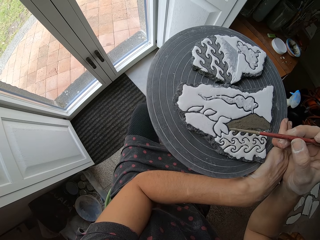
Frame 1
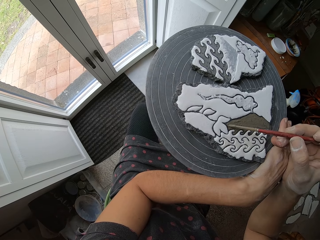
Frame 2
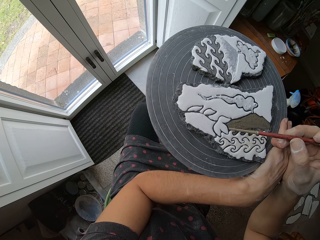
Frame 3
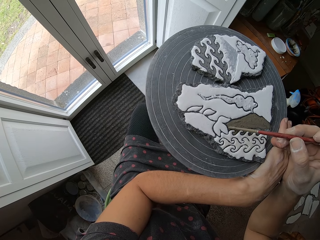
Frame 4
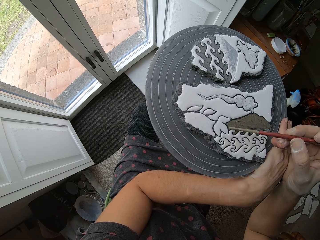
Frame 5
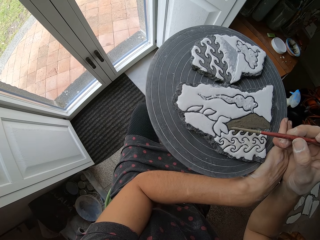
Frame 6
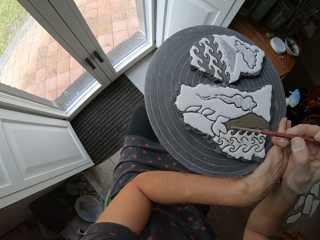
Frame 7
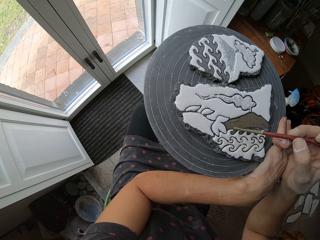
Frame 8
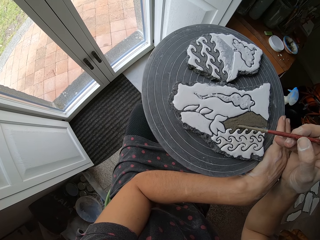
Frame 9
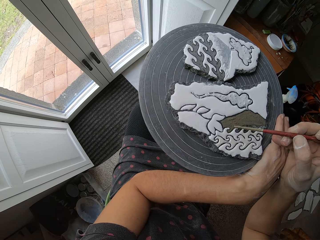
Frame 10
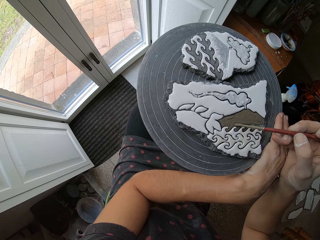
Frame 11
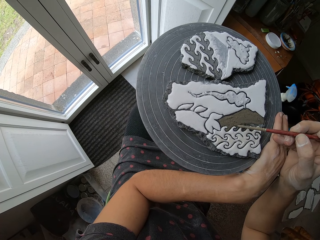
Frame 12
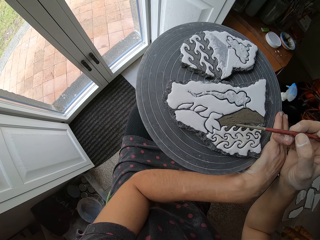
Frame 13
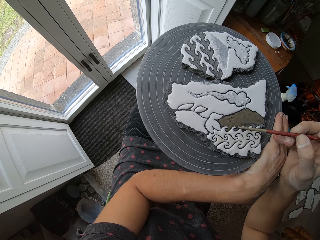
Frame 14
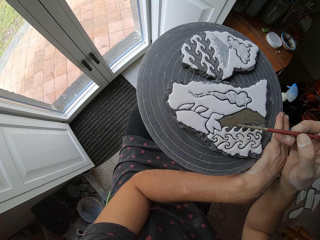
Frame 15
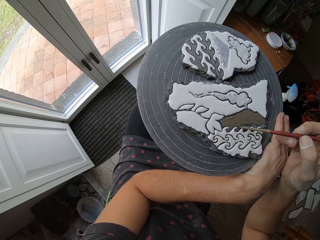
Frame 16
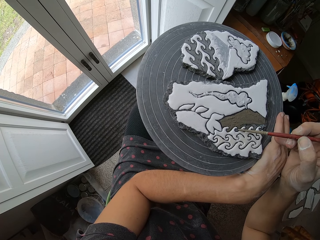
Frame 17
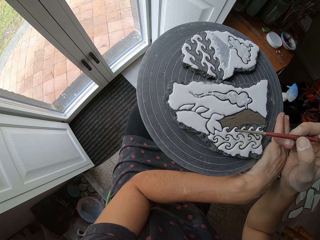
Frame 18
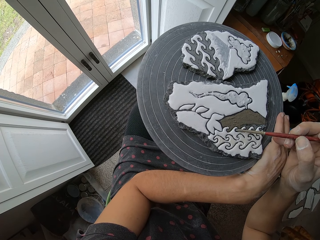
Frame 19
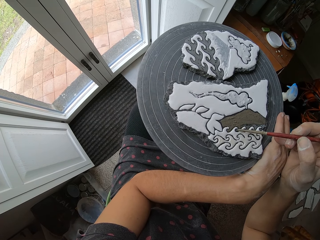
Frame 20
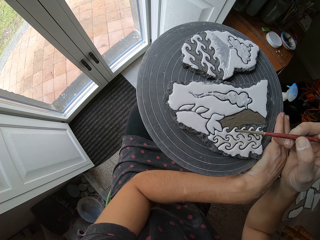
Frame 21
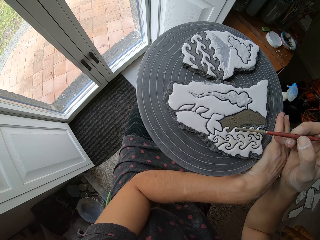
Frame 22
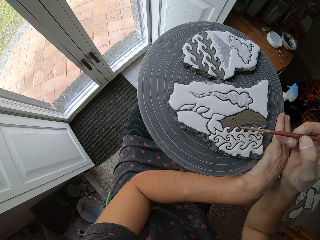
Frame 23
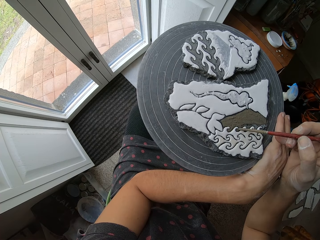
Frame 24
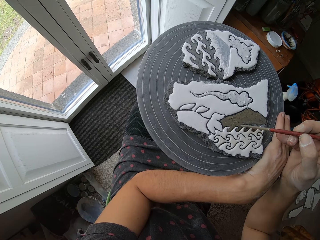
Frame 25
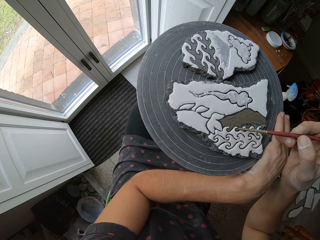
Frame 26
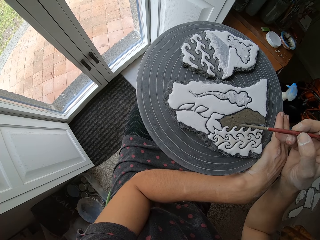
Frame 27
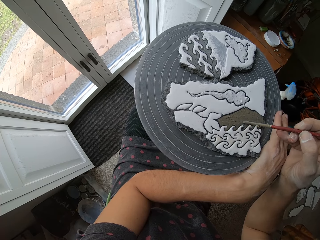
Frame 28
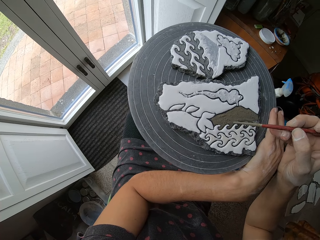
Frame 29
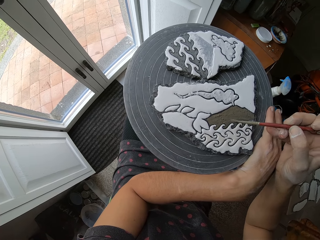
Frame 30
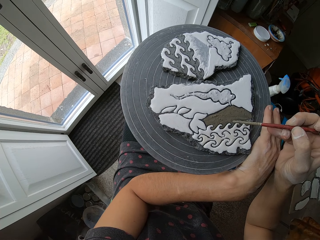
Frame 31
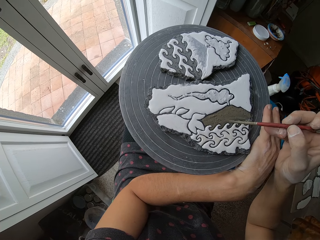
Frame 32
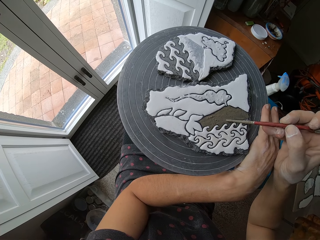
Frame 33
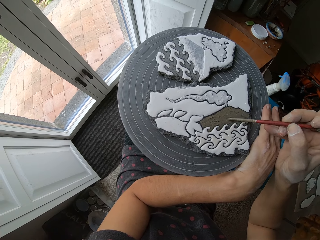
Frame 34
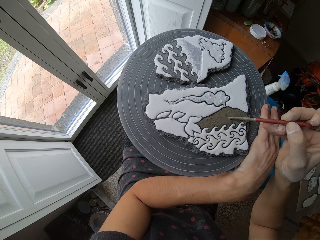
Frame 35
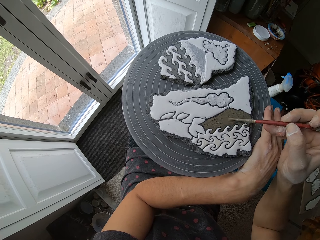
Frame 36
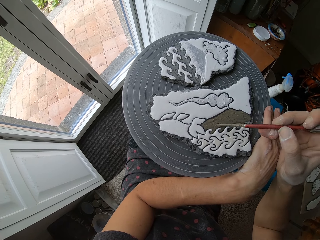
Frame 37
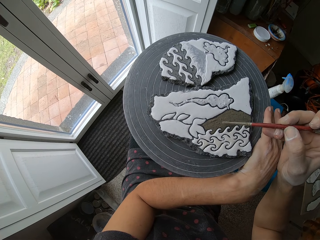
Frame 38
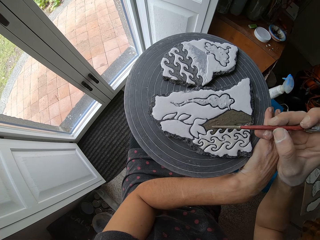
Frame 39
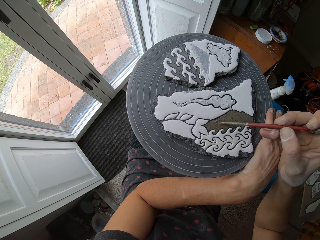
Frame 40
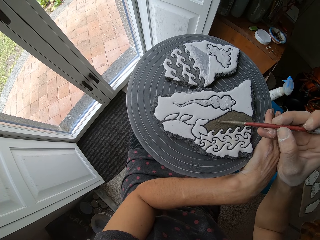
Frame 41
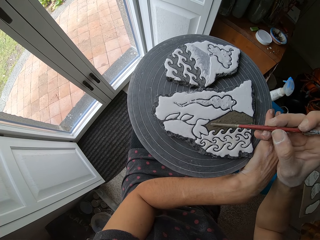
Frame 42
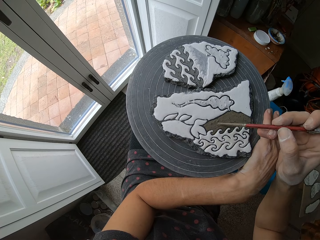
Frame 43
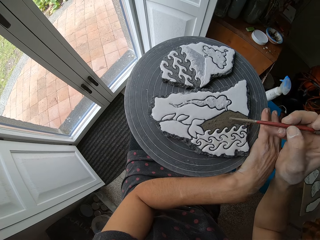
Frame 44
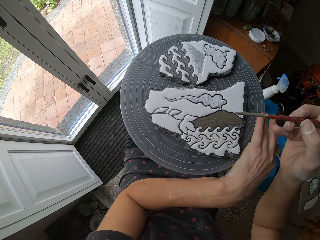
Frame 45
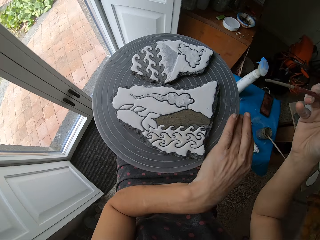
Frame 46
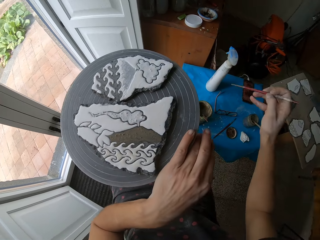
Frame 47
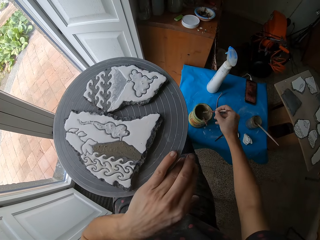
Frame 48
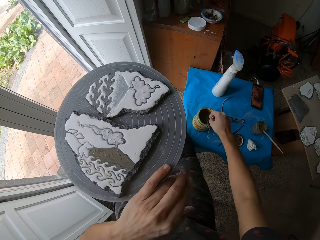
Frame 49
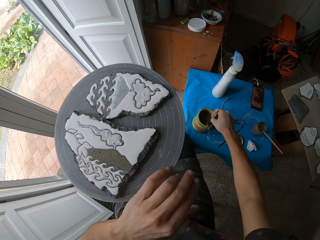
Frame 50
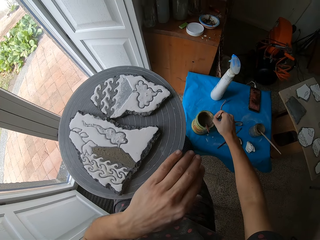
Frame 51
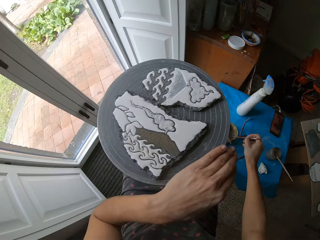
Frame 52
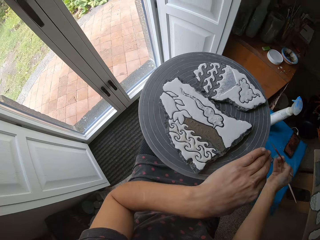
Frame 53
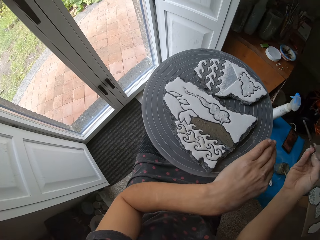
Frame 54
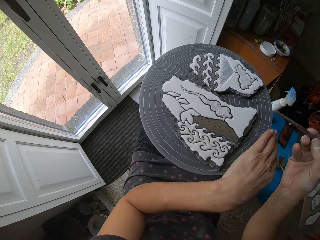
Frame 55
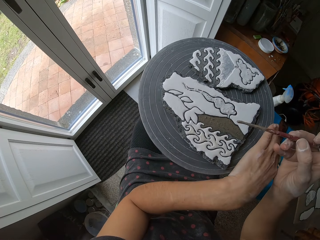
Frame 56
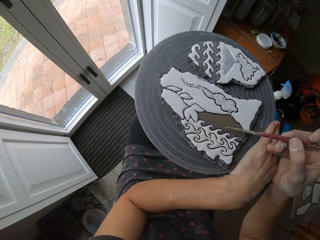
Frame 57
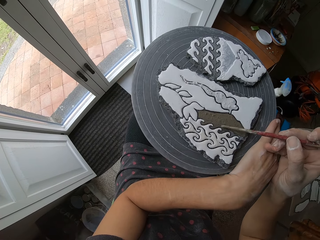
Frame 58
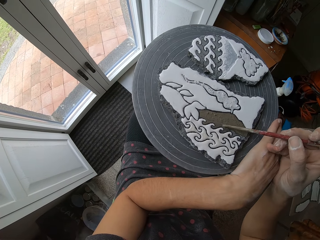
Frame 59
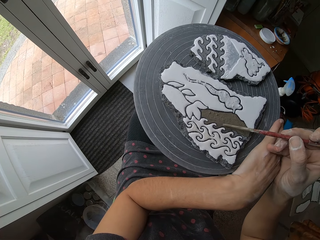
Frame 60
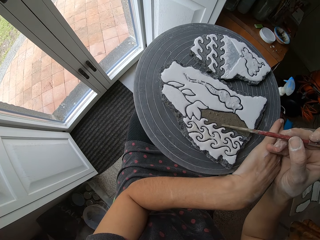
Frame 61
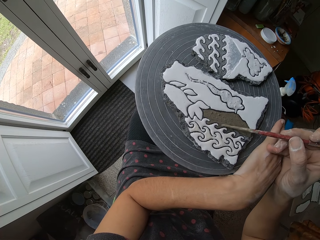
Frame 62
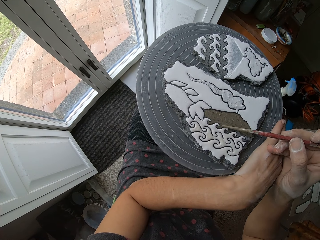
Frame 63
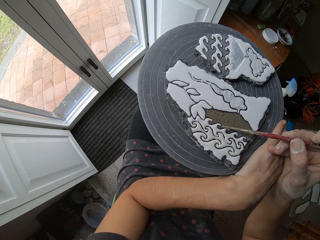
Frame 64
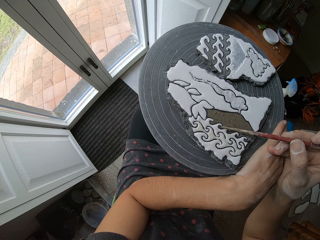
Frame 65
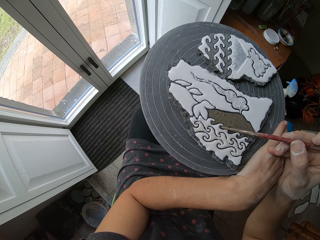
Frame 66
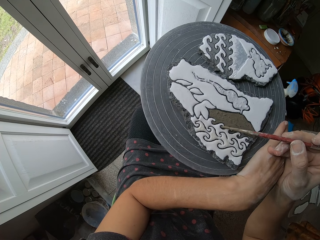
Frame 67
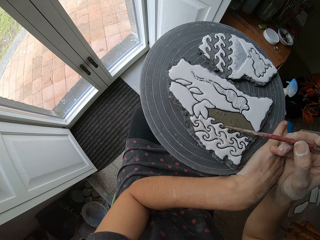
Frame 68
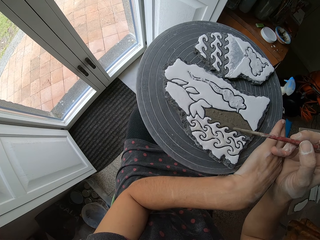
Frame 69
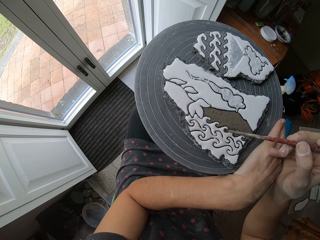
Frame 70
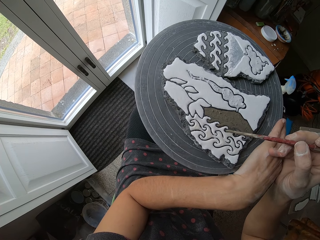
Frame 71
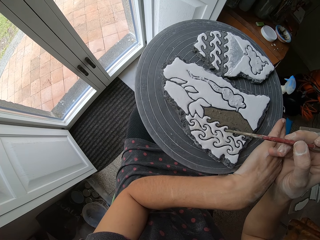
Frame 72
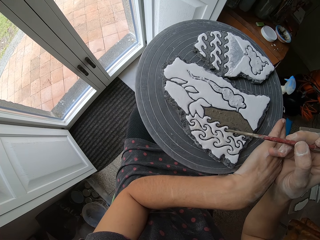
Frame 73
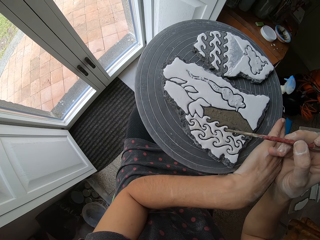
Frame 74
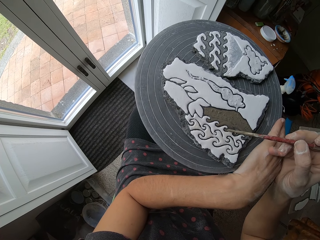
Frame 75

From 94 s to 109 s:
The camera wearer rotates the art. They dip the paint brush in the mixture. They apply the mixture on the piece of art.

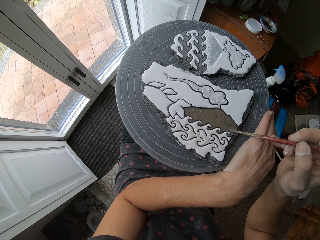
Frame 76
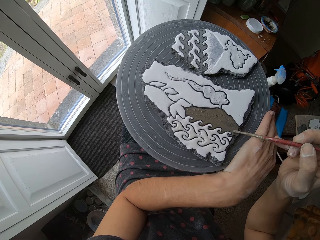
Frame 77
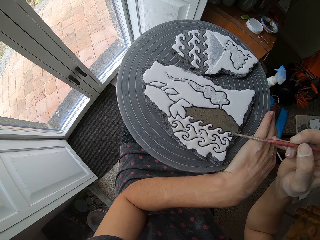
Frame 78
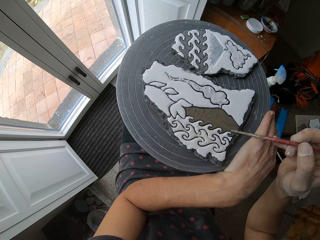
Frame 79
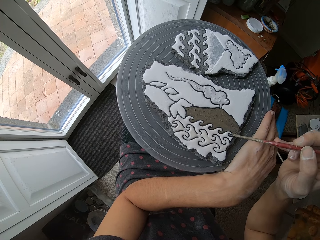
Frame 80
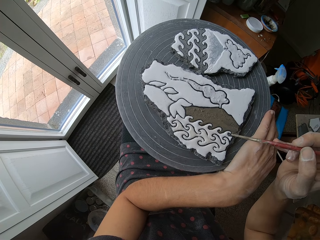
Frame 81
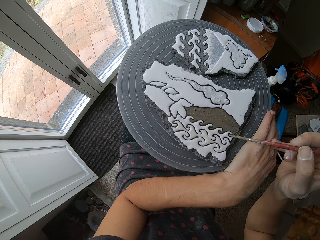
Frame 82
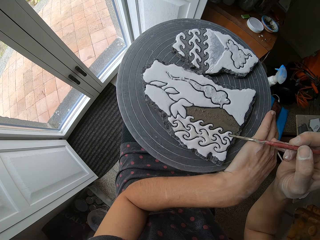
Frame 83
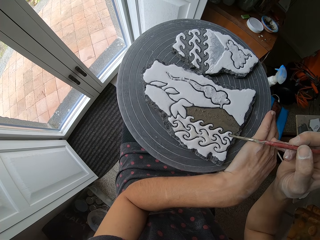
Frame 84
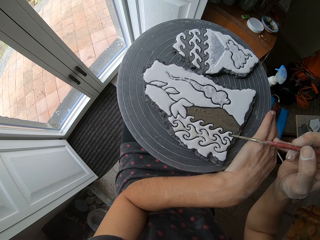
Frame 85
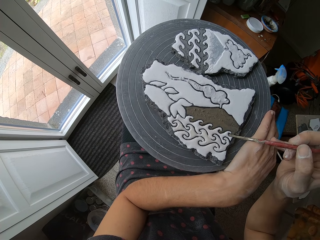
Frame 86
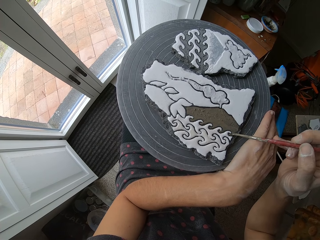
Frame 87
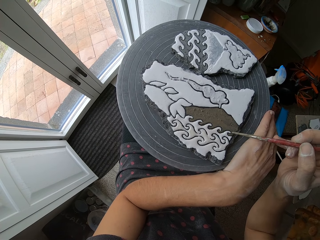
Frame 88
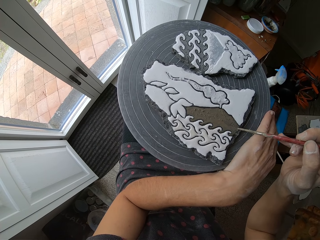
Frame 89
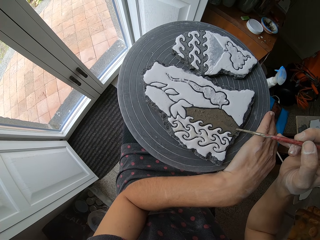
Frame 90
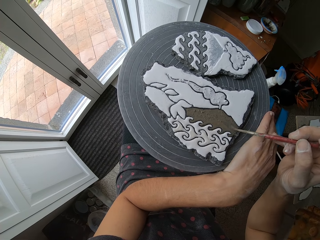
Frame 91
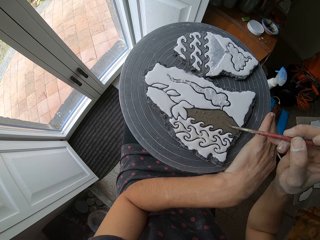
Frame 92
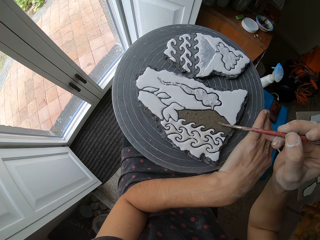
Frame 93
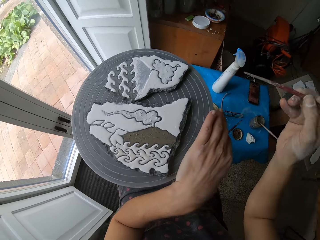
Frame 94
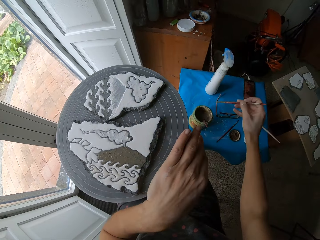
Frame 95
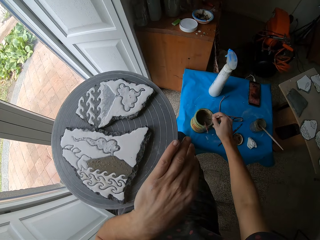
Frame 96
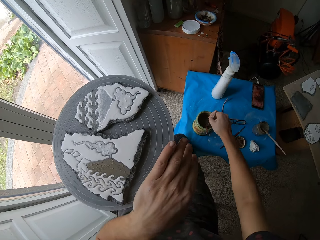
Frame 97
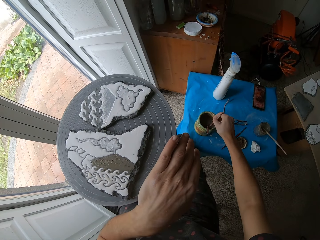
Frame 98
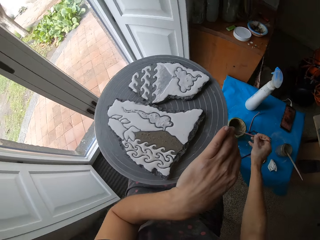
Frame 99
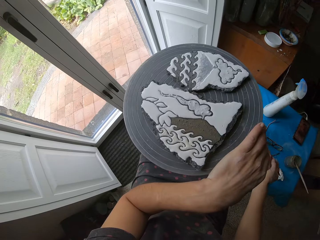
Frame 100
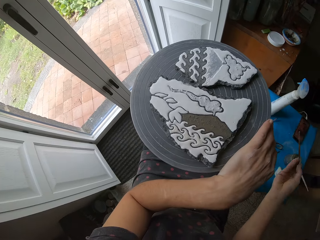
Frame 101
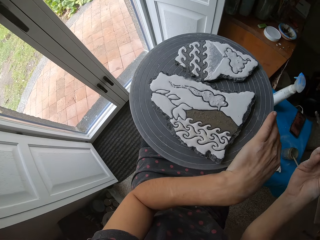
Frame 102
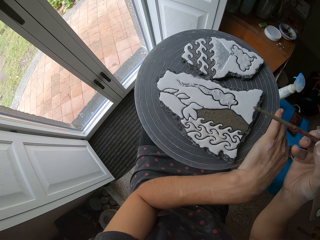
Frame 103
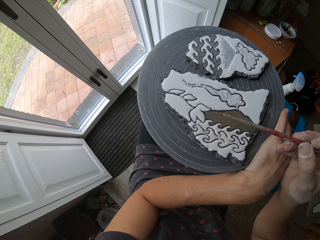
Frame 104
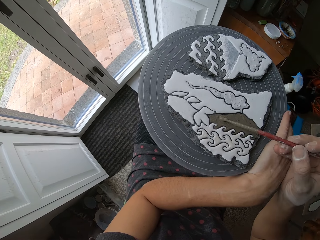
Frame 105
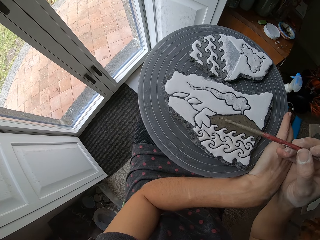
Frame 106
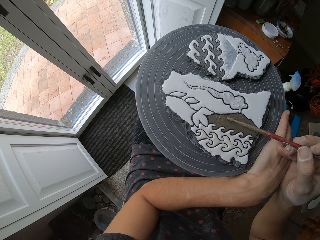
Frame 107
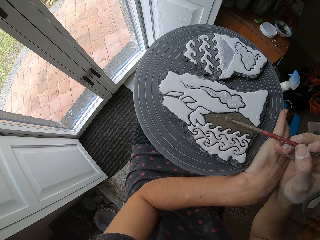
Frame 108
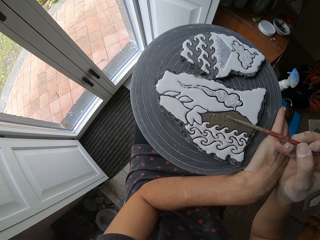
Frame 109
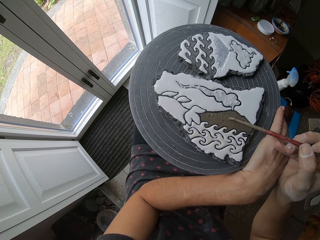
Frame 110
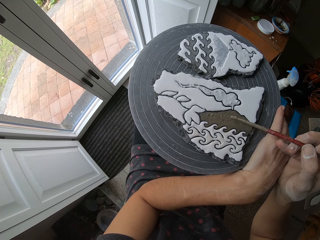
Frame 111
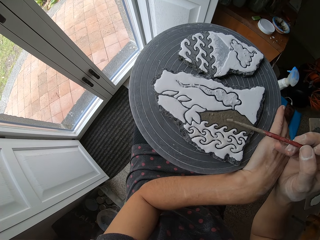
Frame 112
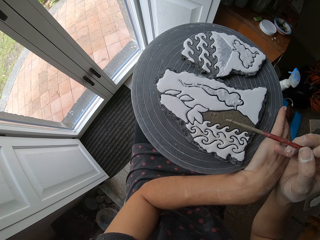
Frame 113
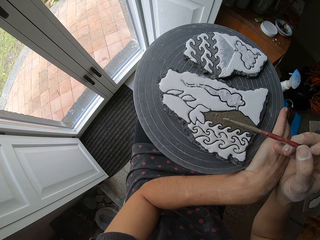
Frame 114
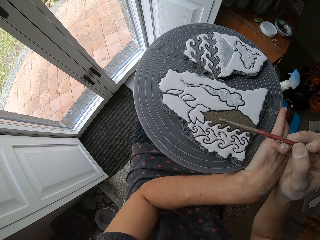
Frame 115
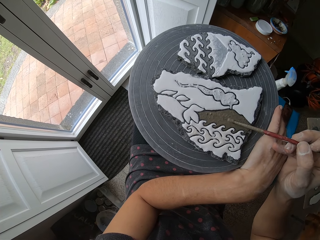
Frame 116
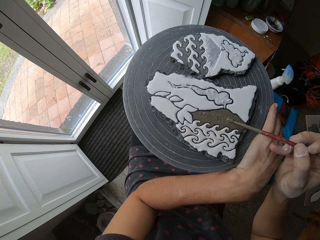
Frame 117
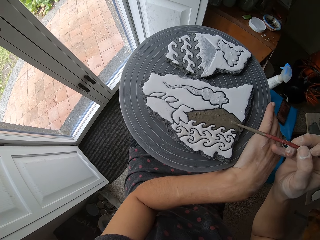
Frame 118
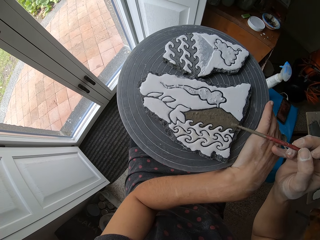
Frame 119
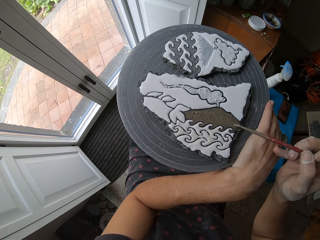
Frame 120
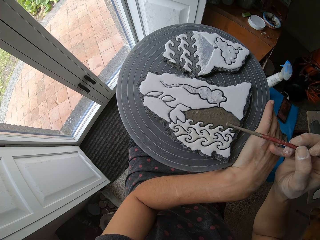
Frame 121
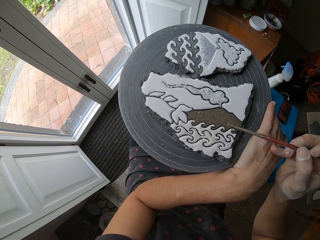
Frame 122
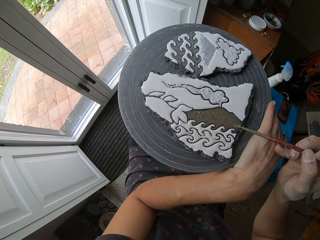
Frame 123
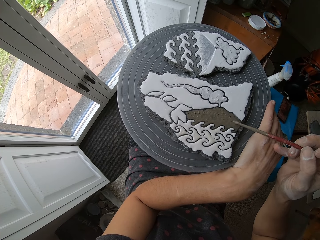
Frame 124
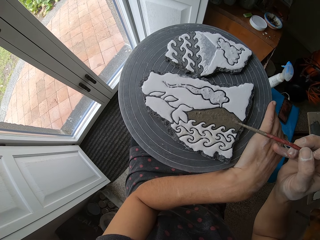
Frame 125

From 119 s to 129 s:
The camera wearer rotates the art. They dip the paint brush in the mixture. They apply the mixture on the piece of art.
